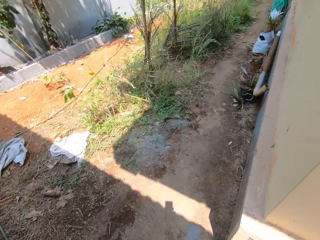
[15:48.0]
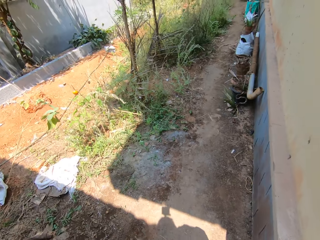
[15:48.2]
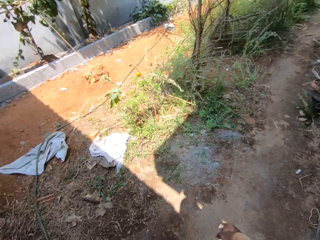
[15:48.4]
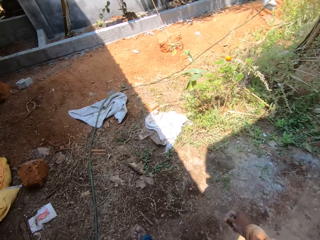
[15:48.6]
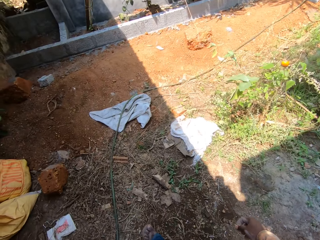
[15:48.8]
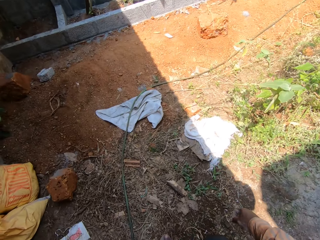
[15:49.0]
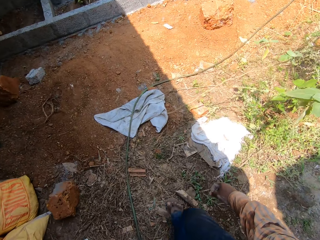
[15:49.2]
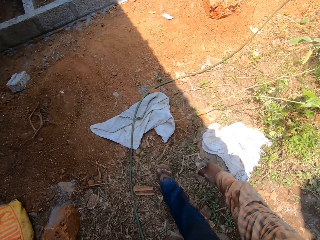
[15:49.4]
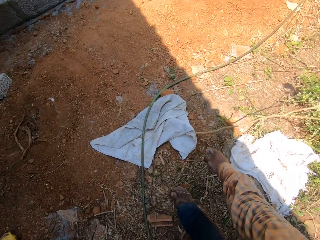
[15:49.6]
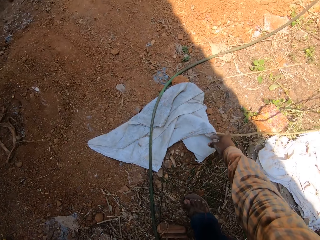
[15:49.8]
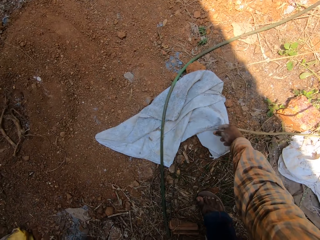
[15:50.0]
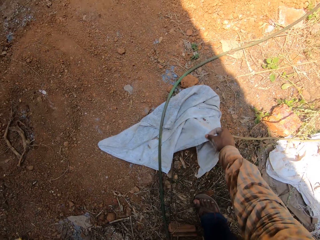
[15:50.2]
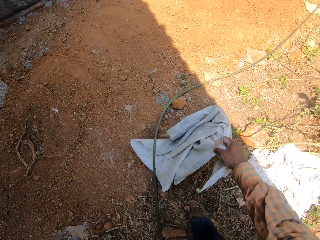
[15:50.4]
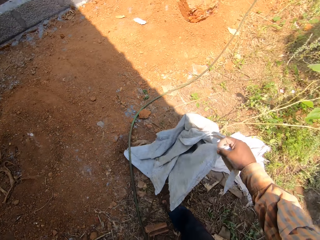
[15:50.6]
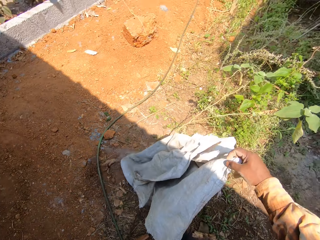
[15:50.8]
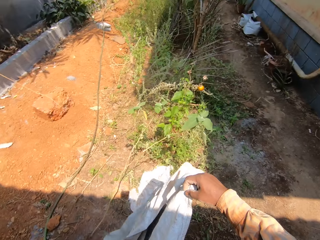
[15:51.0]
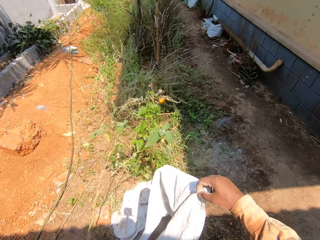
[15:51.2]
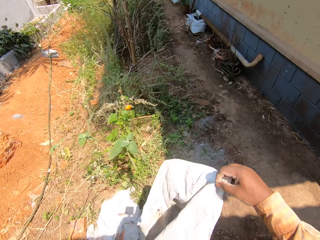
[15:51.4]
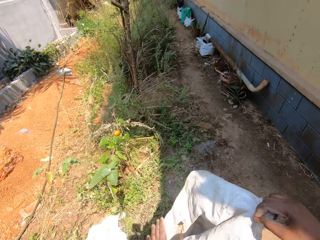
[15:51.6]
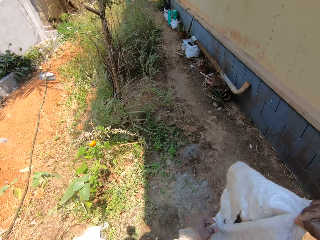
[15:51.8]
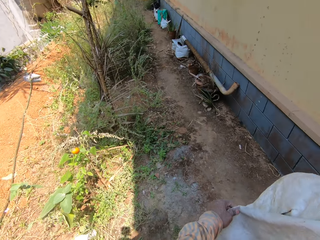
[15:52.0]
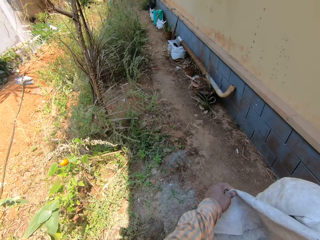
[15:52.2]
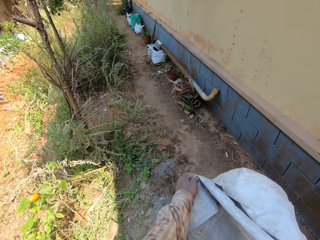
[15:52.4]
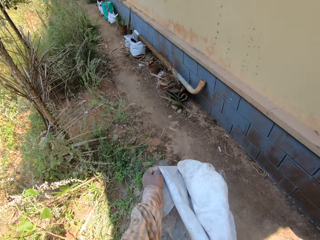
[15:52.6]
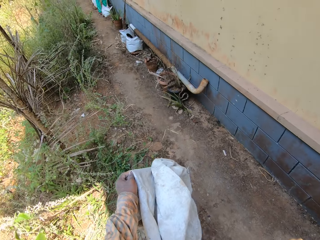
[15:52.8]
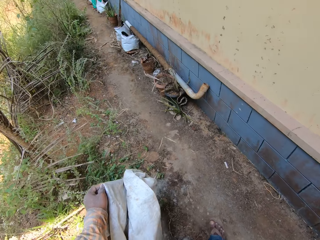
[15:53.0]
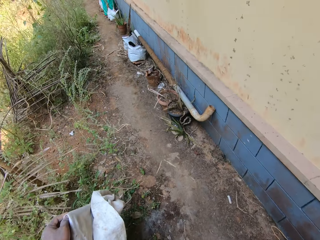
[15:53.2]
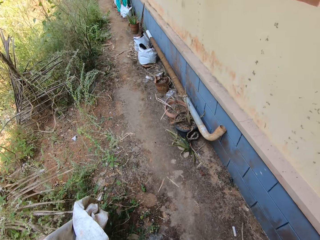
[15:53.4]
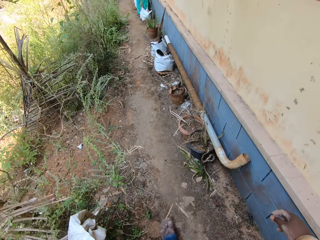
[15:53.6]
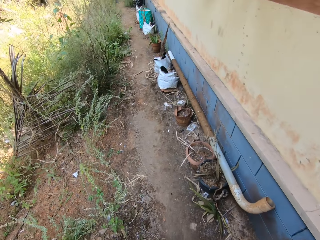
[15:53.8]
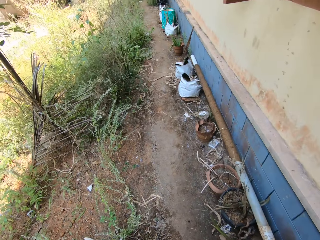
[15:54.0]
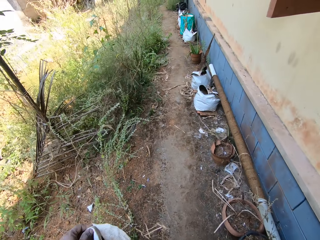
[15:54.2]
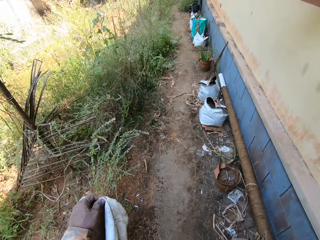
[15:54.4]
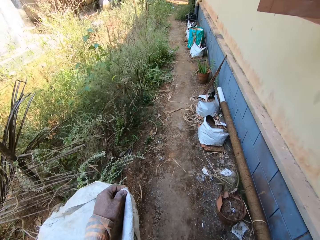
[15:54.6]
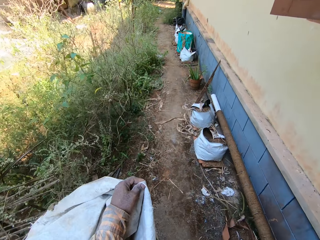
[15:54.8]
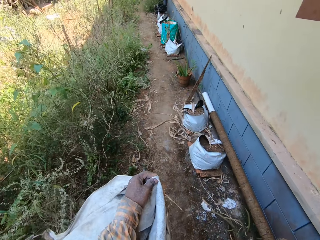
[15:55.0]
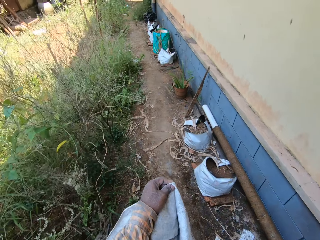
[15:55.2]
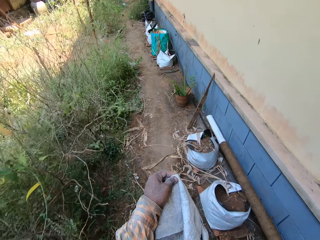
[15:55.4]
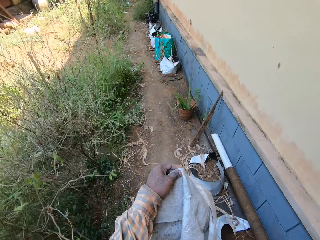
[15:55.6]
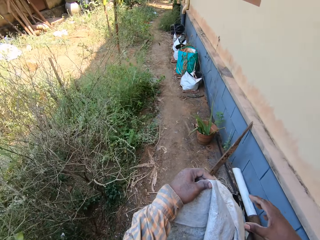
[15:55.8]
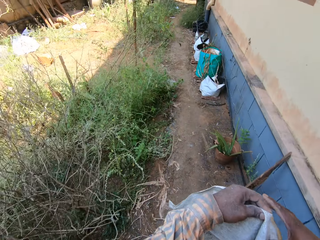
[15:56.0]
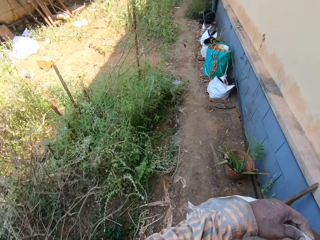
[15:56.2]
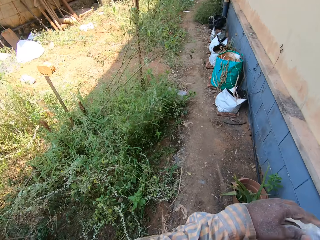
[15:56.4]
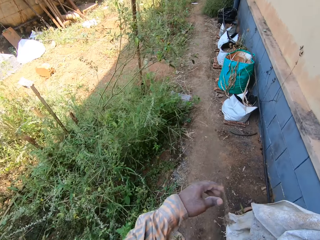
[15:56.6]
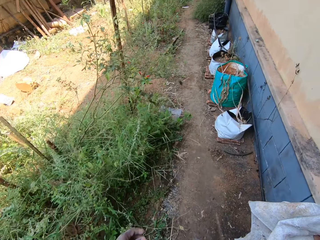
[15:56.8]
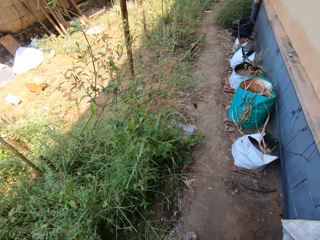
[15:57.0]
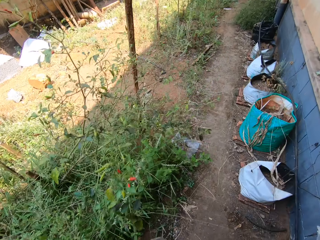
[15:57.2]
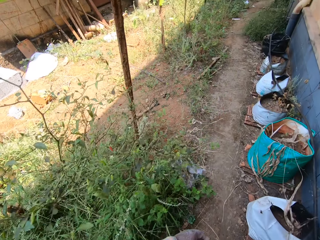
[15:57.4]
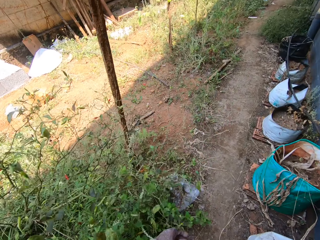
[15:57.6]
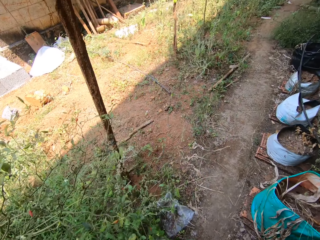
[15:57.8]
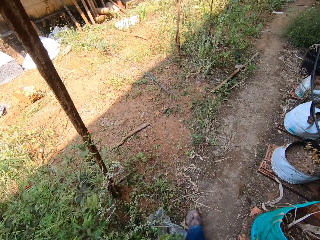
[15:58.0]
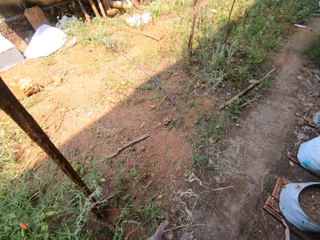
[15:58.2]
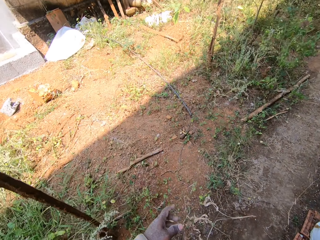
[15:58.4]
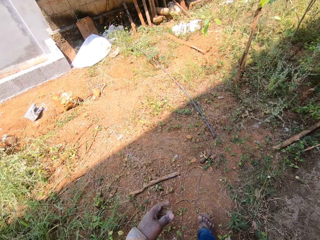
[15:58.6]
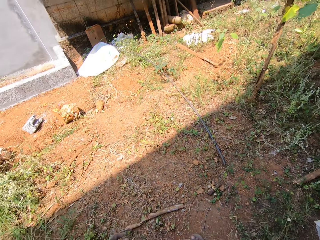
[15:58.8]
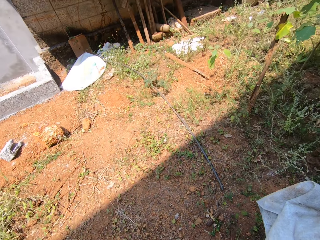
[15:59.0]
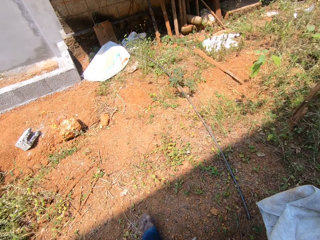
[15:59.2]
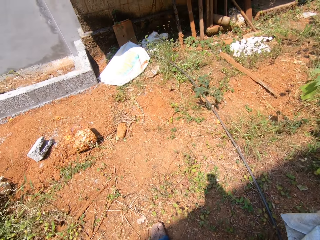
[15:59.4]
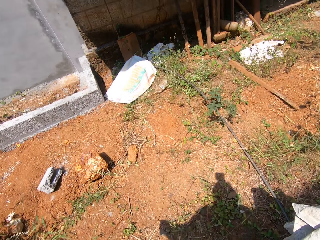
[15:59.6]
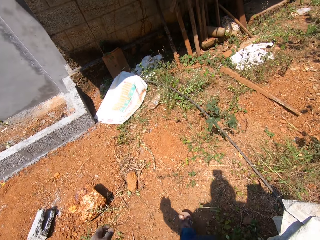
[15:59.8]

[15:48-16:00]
The camera wearer picks a sack or towel from the ground with his right hand. He moves the sack from his right hand to his left hand. He holds the towel with both hands. He walks around the compound. He walks towards a sack. He moves the sack from his left hand to his right hand.

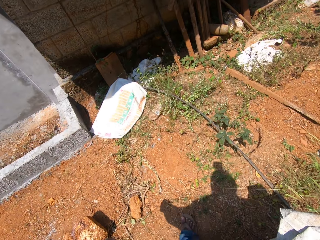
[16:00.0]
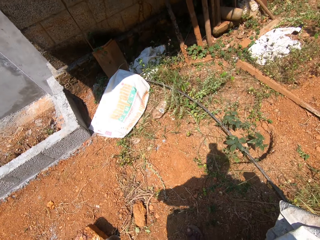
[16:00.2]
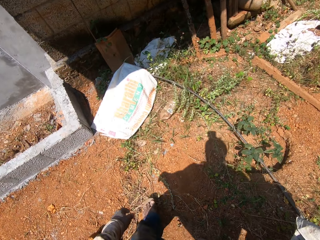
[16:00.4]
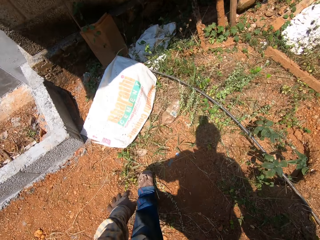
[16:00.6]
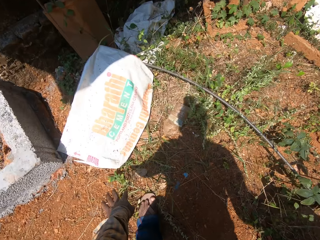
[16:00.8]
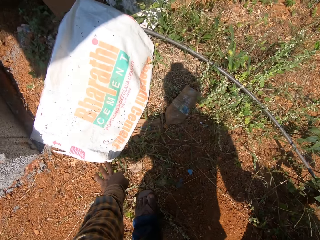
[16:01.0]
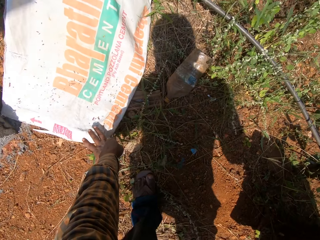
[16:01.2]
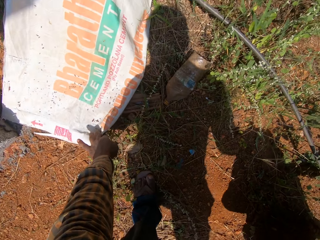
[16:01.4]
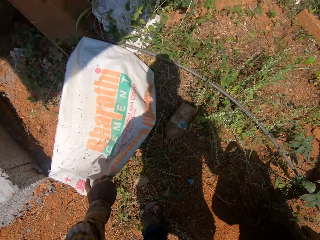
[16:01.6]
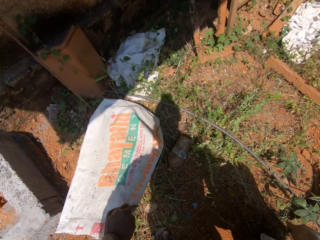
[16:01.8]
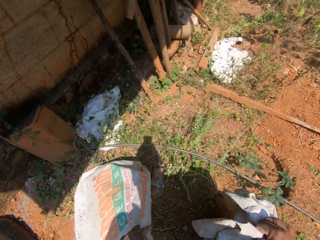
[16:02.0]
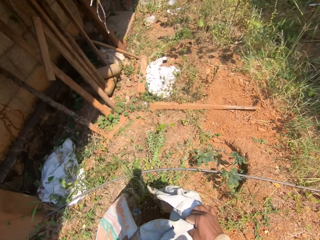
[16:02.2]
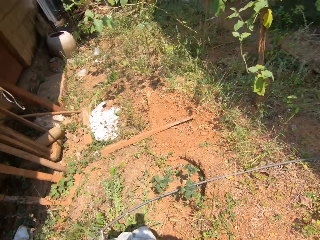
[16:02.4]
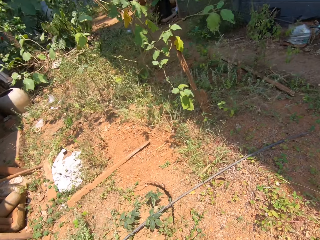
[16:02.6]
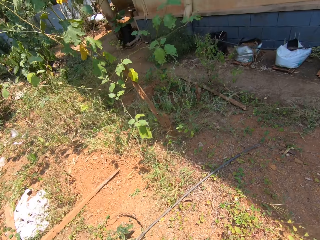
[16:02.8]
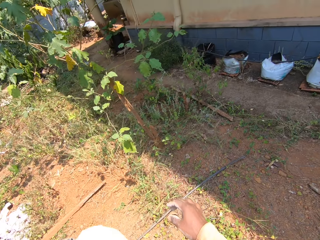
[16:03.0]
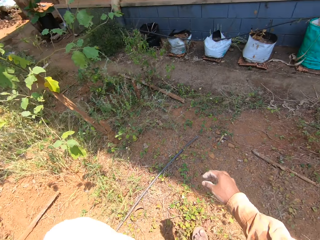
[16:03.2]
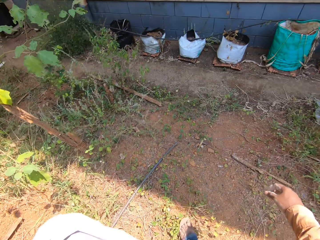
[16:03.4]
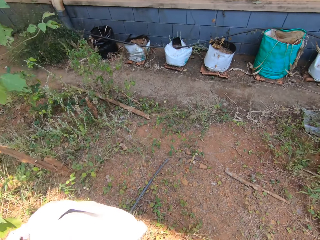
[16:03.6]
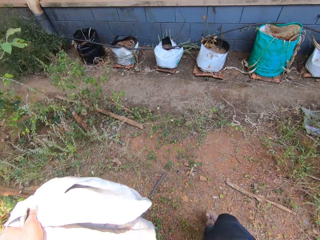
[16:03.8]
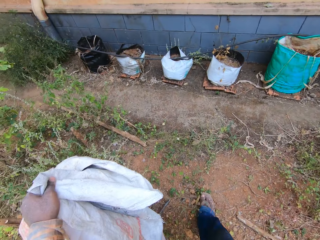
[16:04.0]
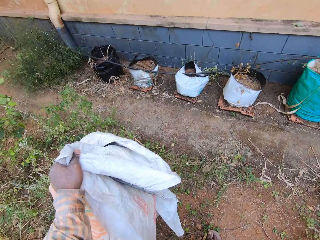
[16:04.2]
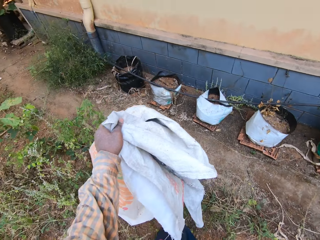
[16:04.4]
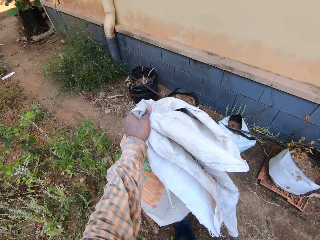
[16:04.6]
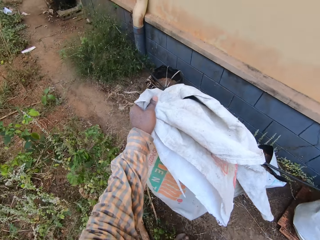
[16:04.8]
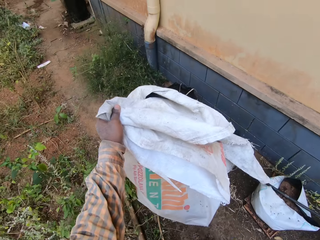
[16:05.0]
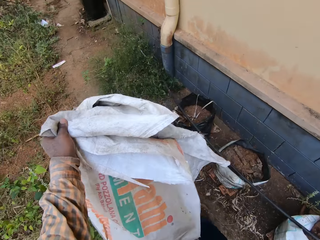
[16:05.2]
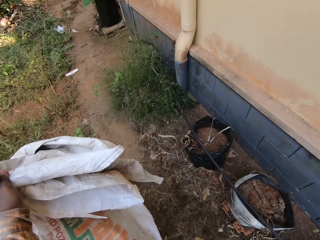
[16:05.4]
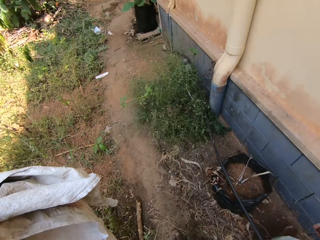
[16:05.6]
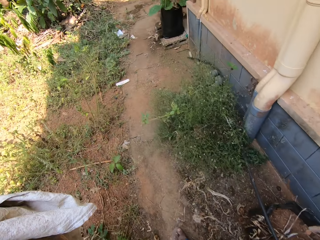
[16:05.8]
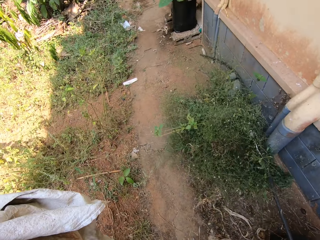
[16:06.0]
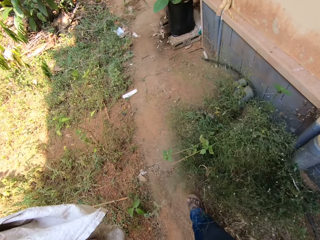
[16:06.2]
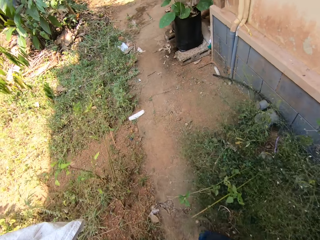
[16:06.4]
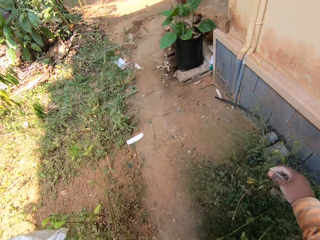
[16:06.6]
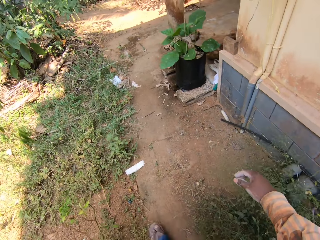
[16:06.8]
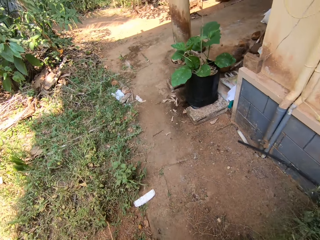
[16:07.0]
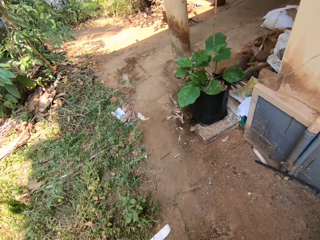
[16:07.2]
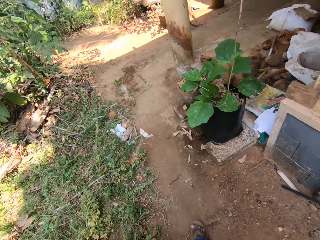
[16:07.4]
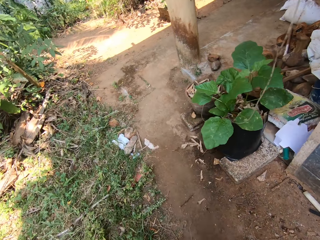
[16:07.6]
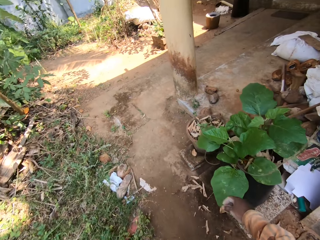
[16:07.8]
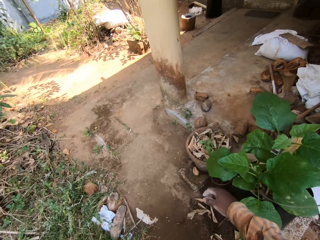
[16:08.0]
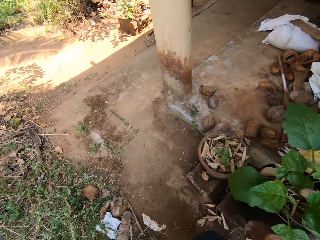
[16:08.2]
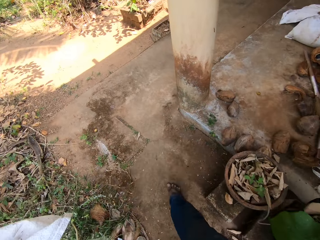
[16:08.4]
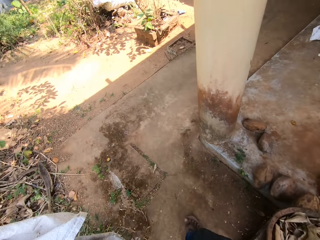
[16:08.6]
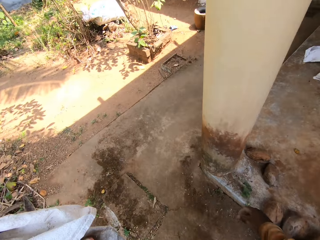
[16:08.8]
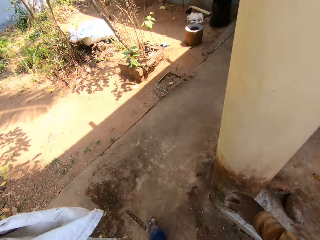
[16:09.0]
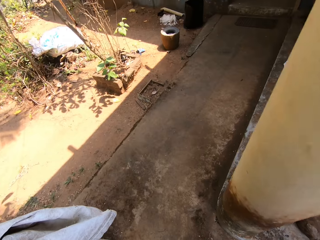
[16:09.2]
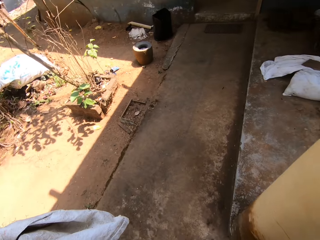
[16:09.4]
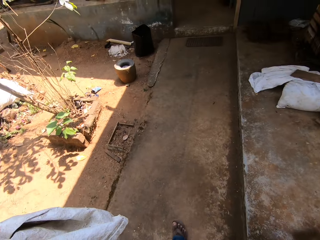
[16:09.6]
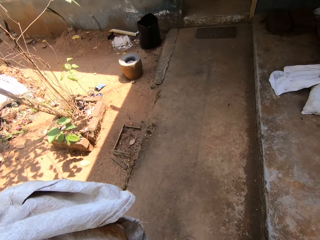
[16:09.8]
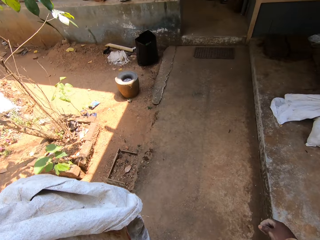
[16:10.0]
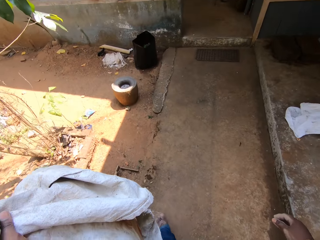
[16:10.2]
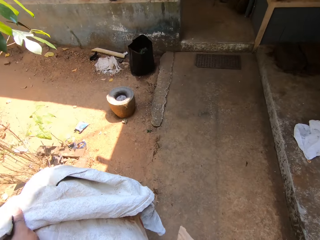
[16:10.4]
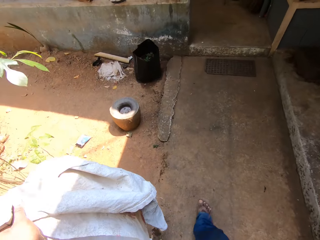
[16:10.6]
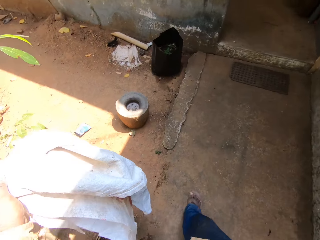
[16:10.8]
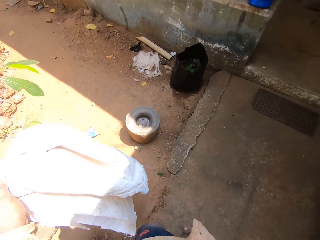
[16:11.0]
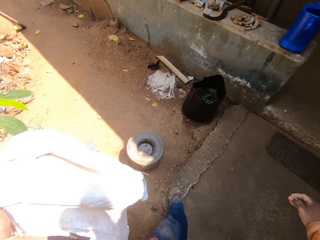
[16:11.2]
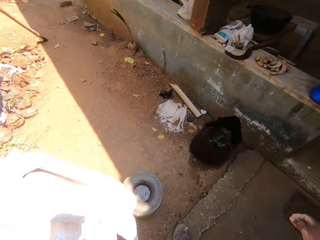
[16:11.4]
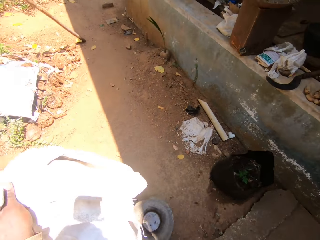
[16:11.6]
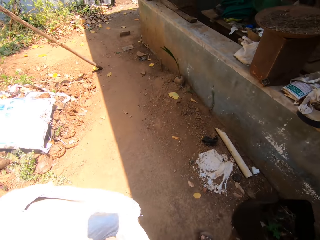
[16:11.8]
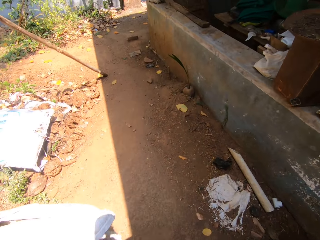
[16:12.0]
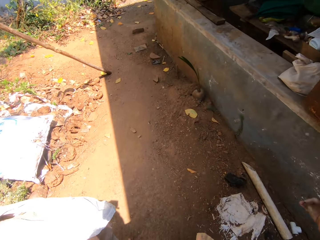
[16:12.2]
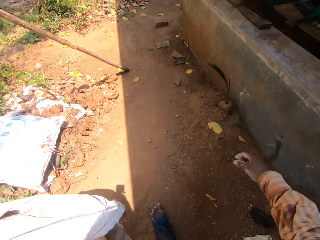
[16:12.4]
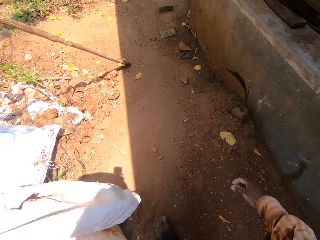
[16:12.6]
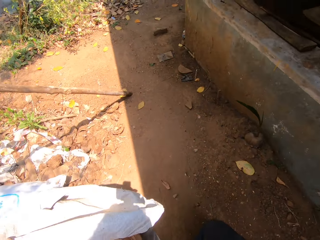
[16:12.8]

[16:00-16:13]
The camera wearer picks the sack from the ground with his left hand. He switches the sack to the other hand. He walks around the compound. He walks towards a wall.
